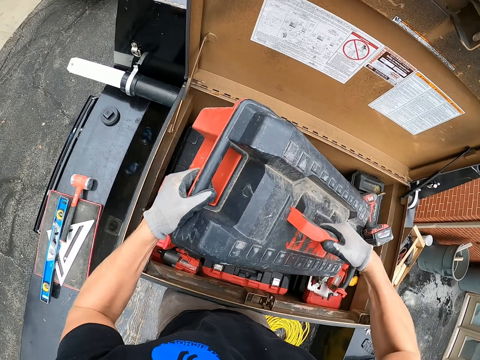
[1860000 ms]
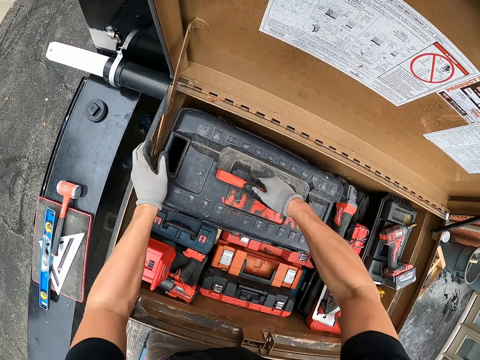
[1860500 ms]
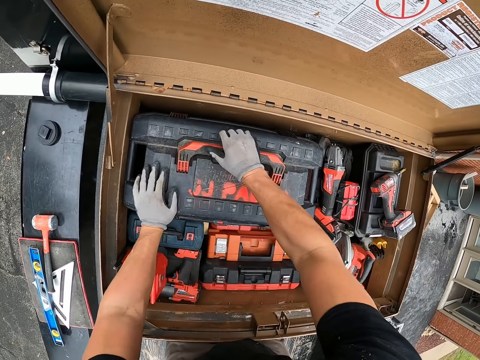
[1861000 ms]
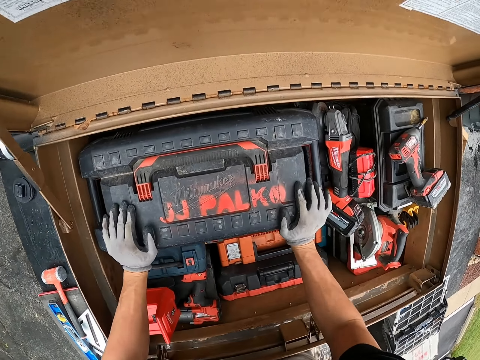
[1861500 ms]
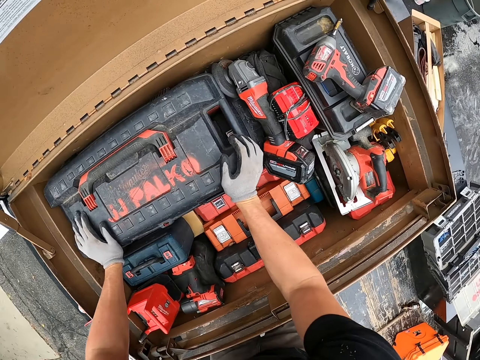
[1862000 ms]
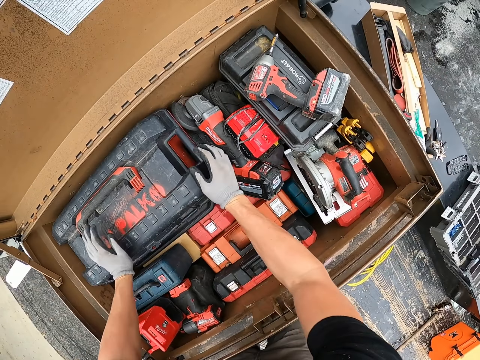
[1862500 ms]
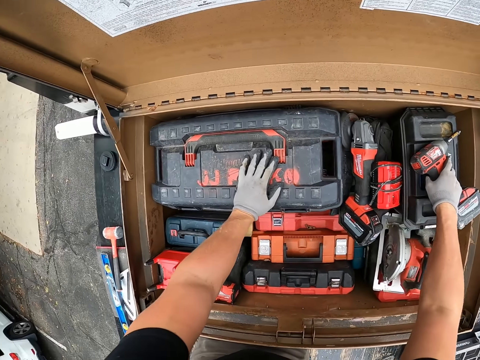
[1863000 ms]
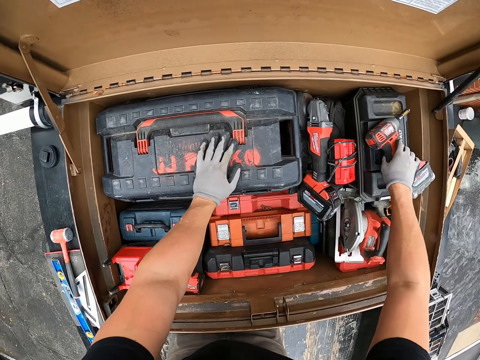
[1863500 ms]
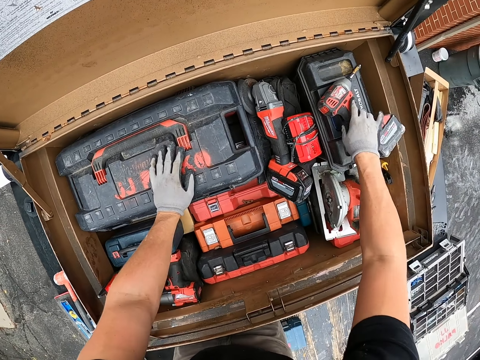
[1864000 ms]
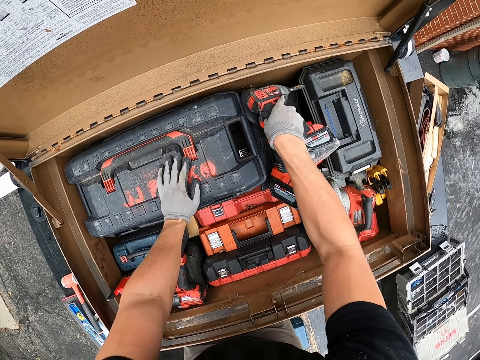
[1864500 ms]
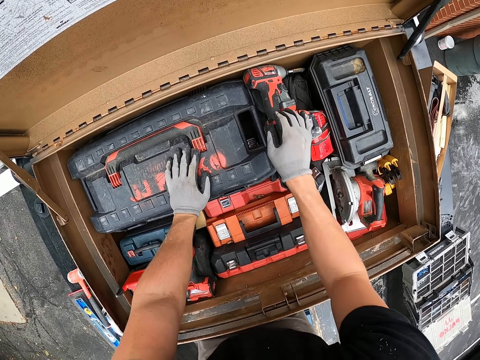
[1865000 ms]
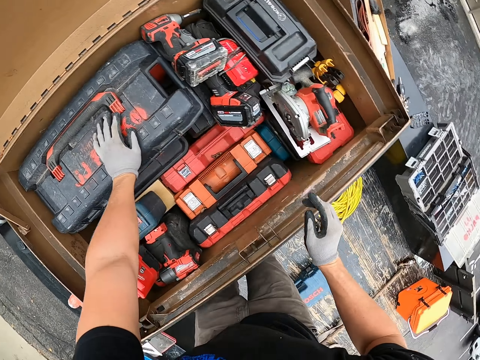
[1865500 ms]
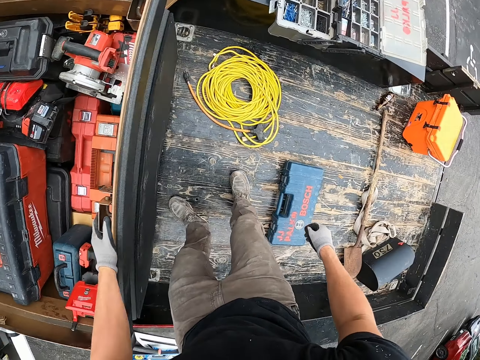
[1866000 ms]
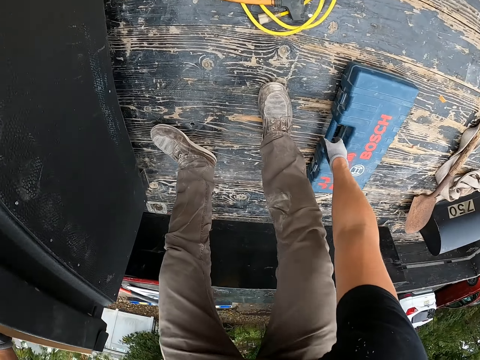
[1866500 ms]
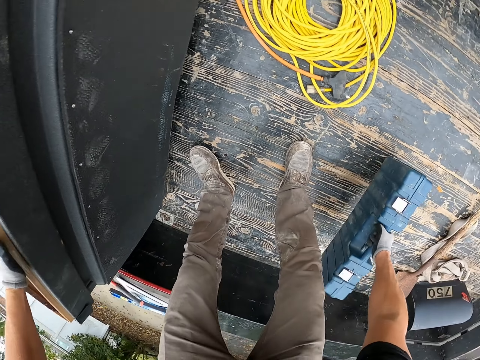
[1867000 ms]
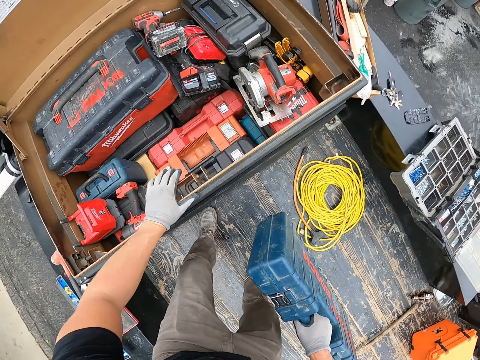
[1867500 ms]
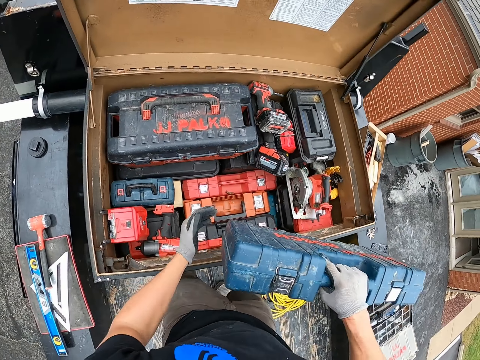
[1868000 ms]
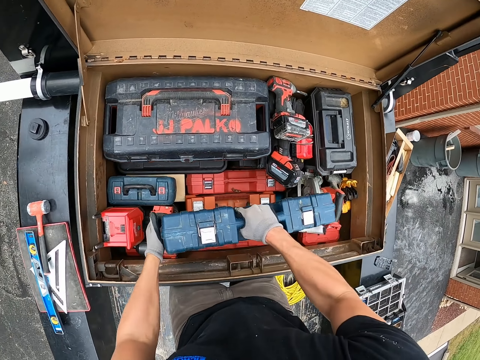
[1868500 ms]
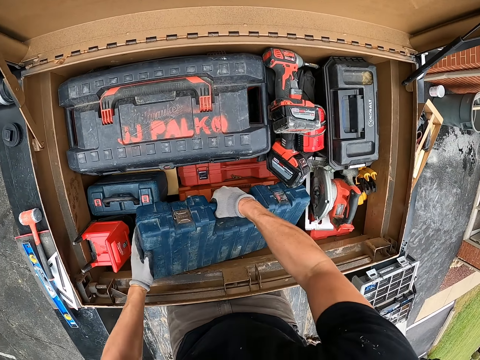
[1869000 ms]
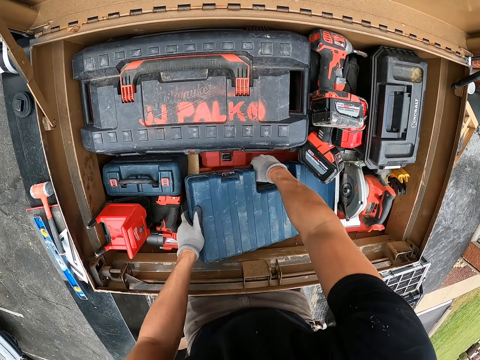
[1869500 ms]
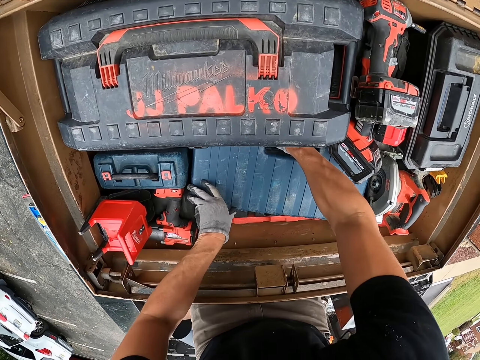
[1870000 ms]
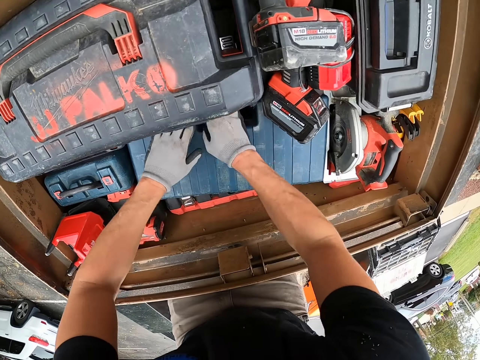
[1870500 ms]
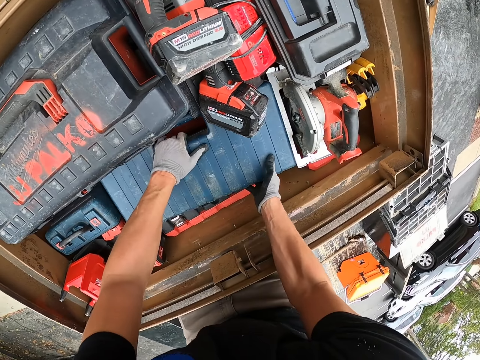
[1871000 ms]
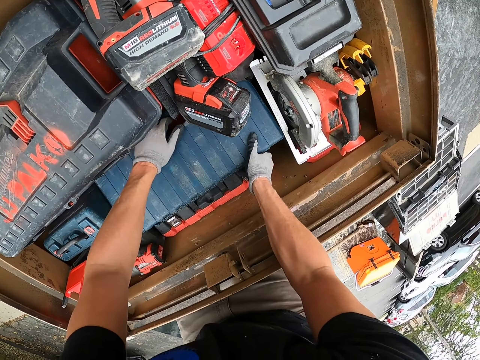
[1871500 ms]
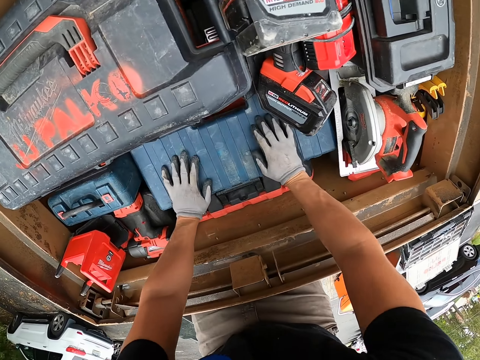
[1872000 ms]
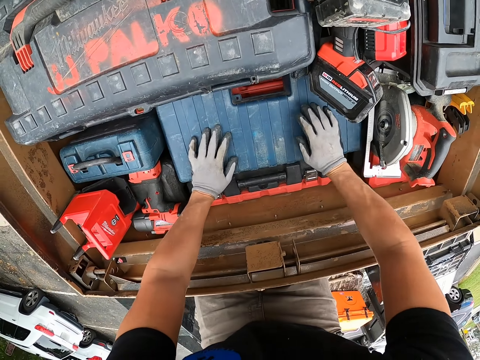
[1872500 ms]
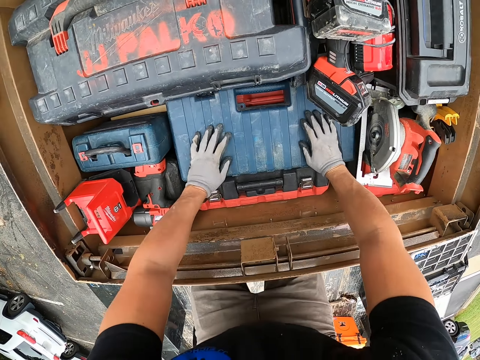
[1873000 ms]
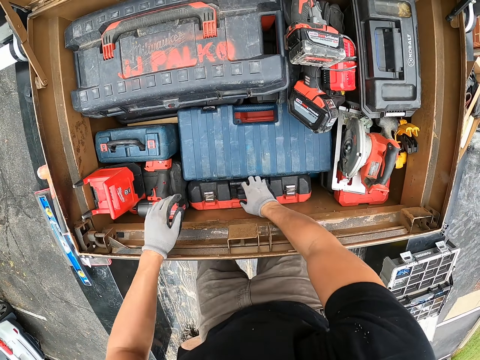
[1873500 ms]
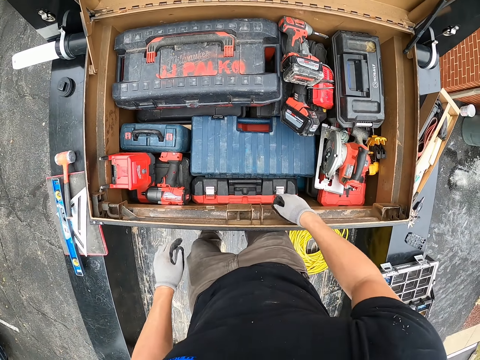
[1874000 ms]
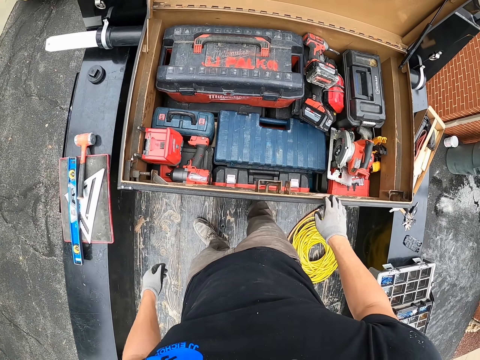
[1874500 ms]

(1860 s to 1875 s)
The camera wearer puts the tool box in the tool box organizer. They lift a tool box. They put the tool box in the tool box organizer.

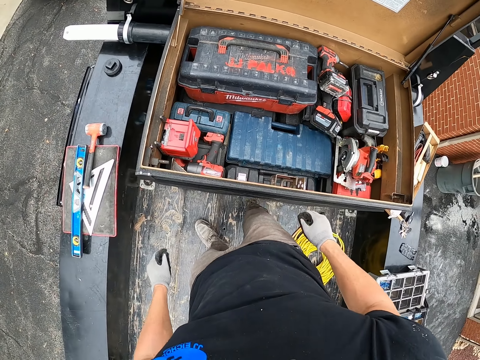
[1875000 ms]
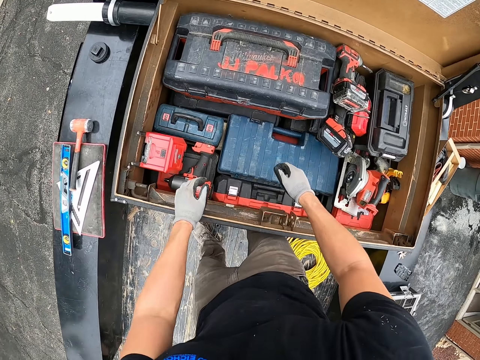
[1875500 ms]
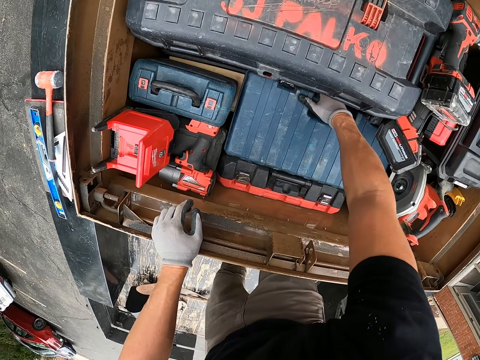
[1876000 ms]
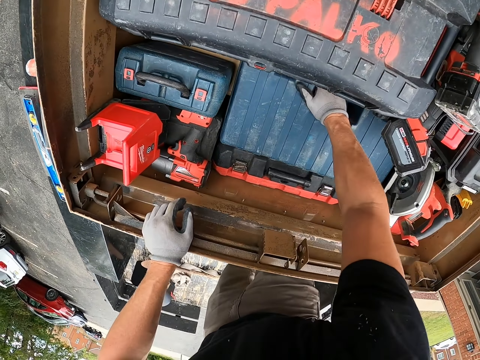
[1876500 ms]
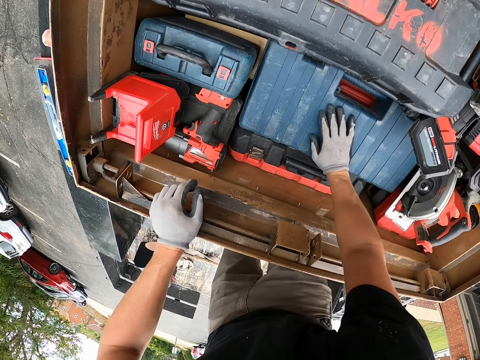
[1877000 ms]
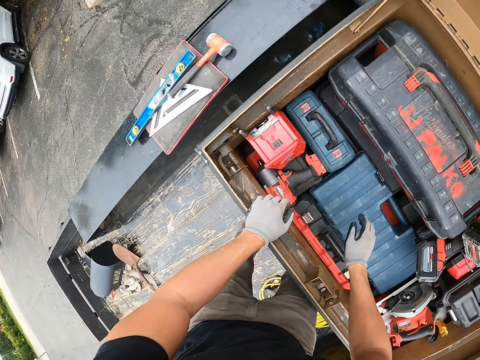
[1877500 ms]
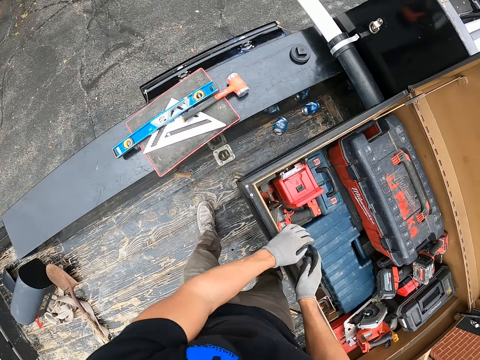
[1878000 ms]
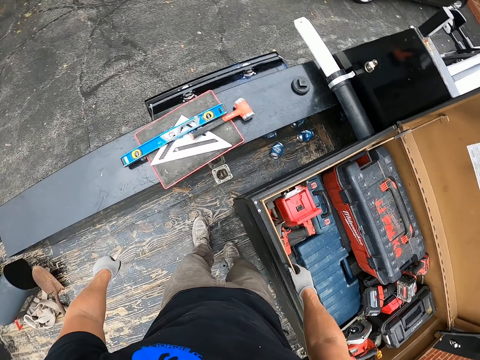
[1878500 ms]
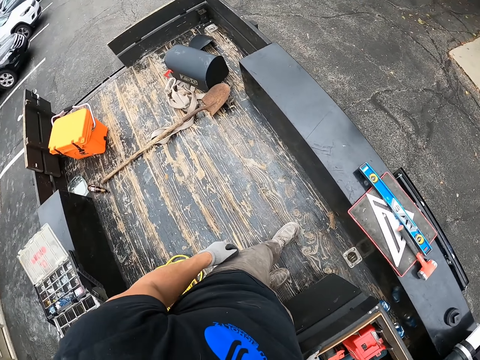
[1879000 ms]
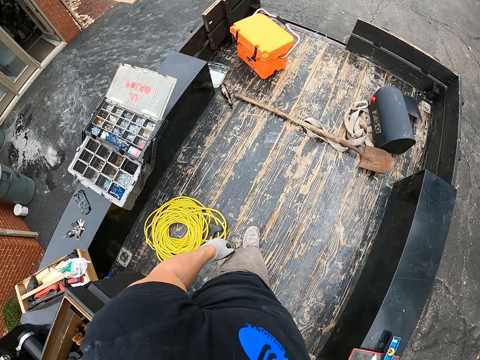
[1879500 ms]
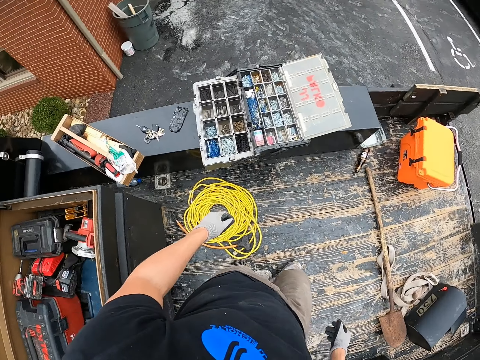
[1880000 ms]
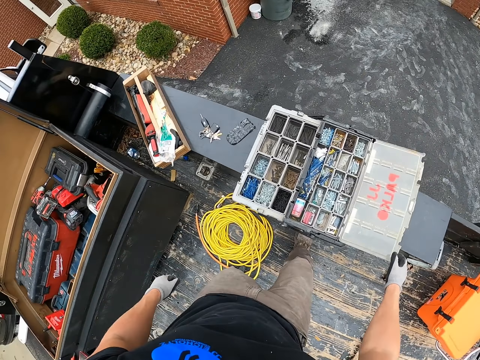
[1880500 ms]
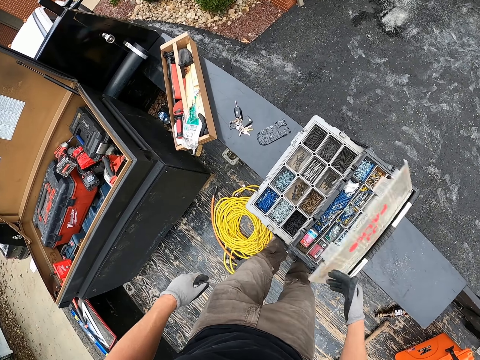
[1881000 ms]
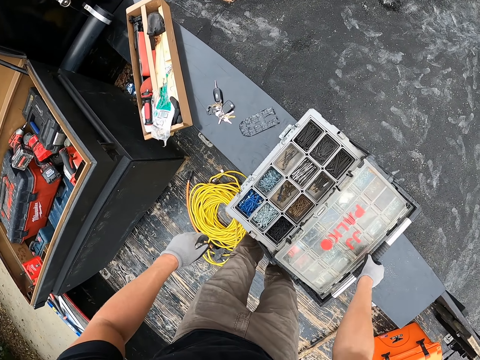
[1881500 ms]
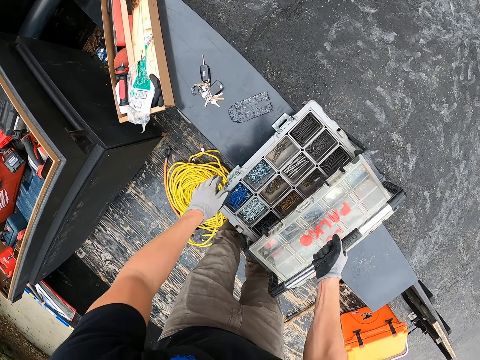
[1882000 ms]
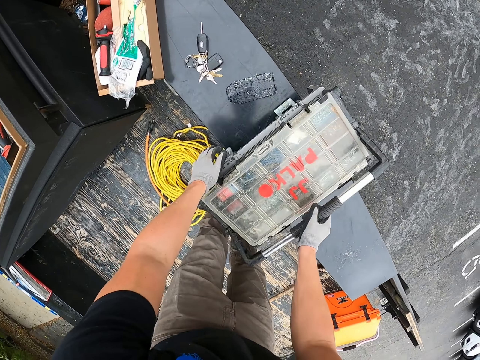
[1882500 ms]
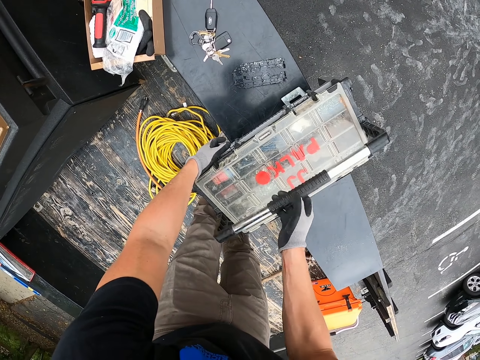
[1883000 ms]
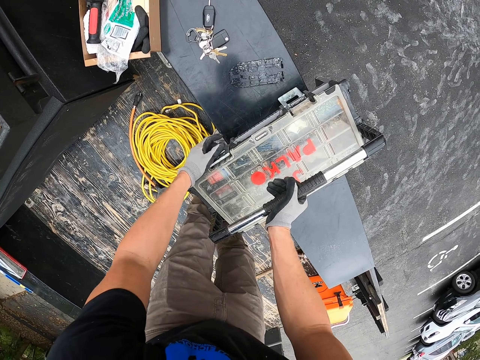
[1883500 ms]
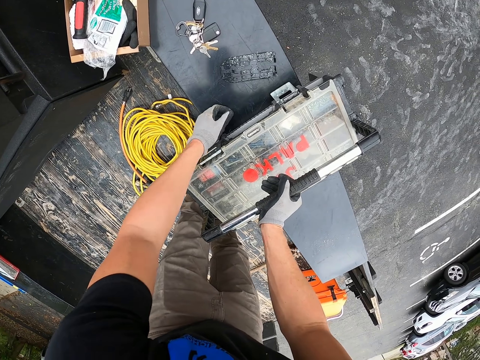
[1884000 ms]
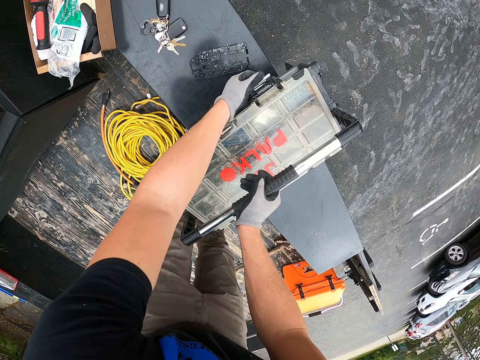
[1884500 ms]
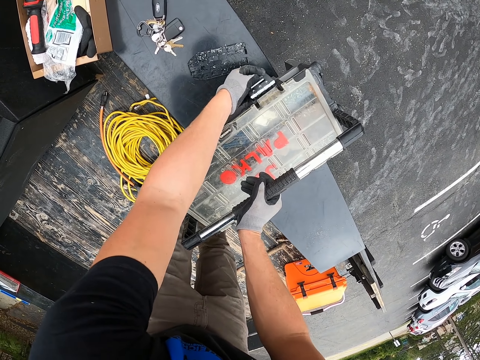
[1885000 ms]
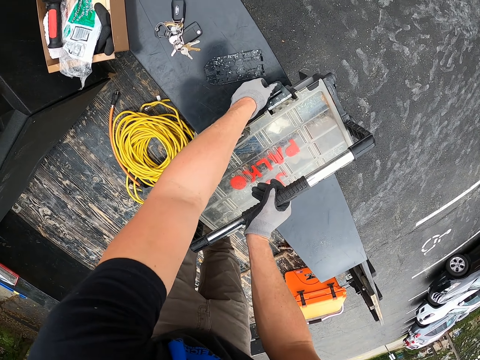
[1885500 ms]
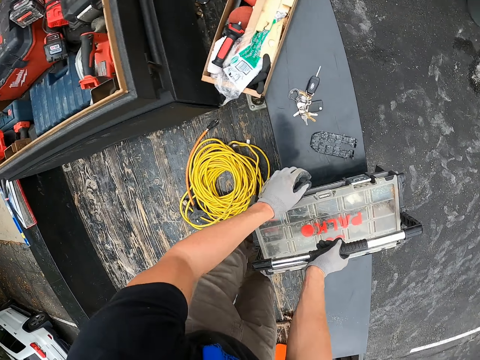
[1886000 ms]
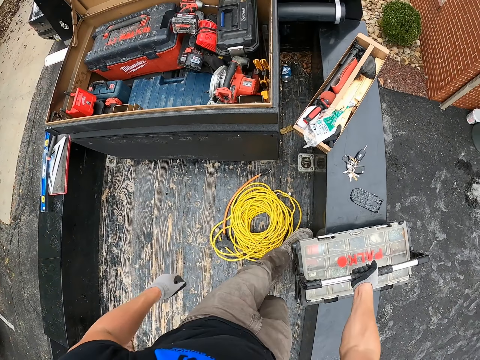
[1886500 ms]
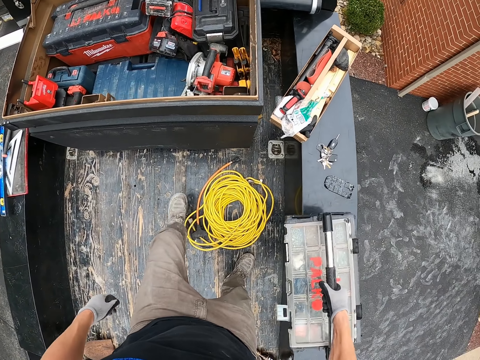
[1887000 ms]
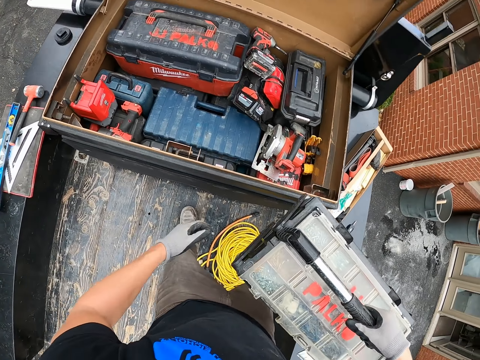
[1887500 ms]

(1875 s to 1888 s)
The camera wearer looks around. They cover a tool box.
